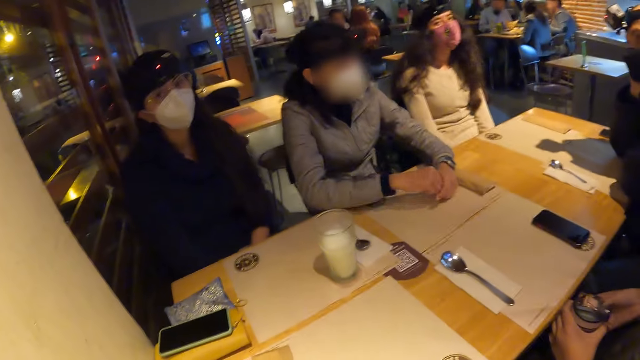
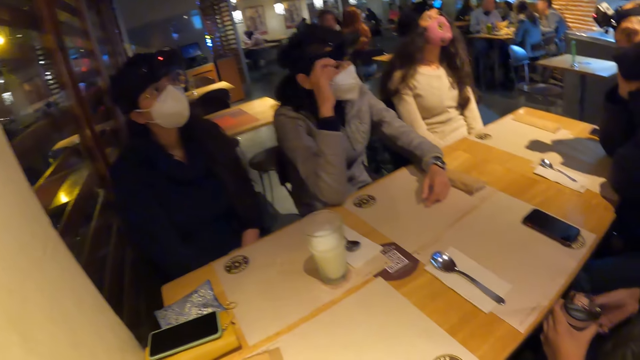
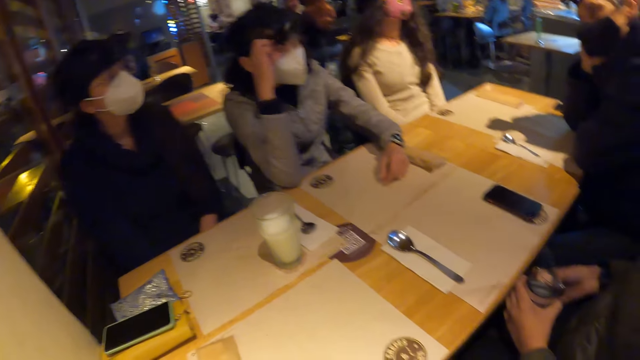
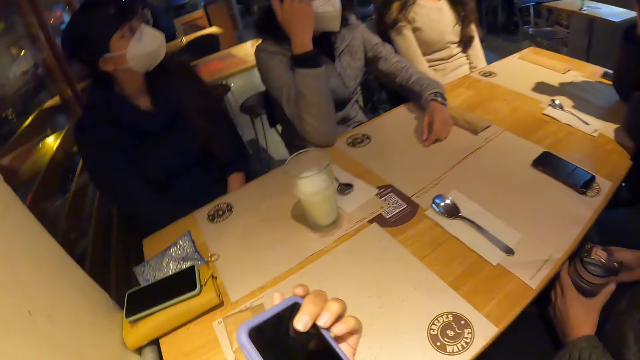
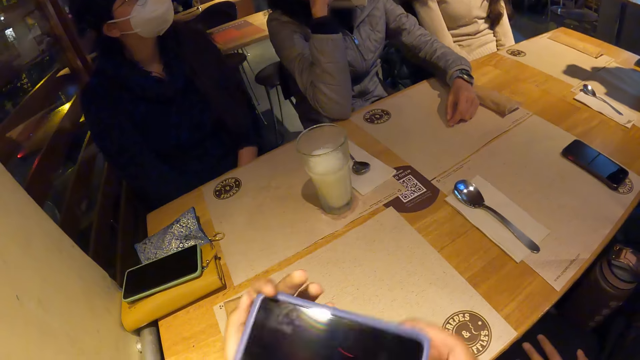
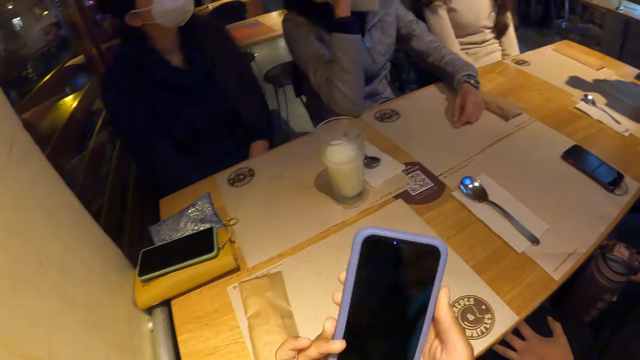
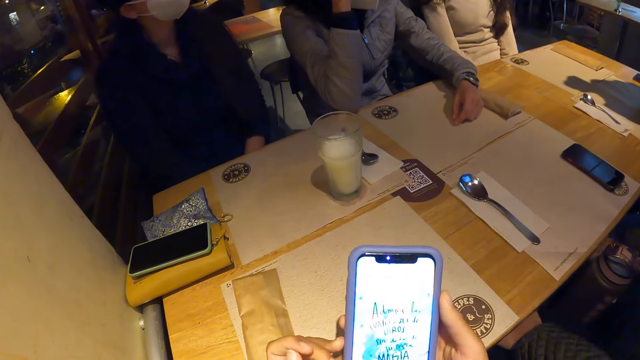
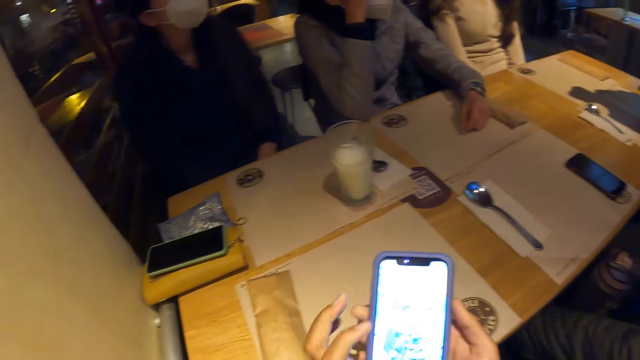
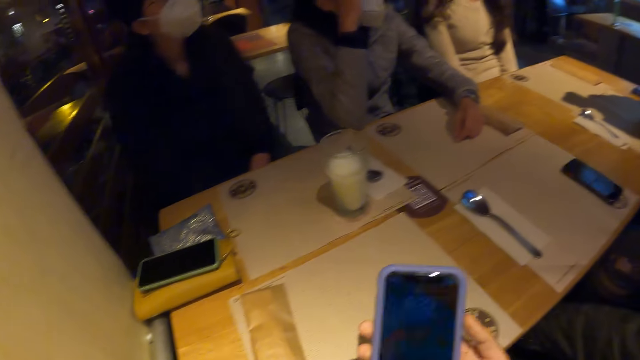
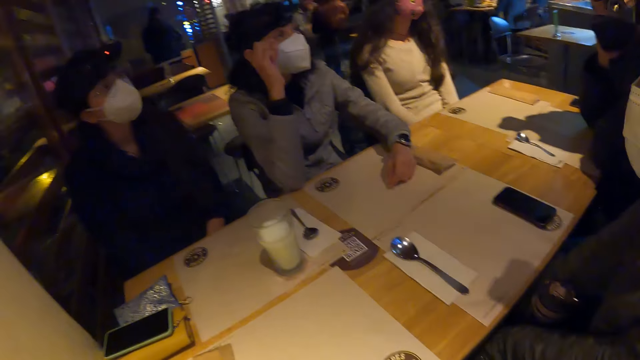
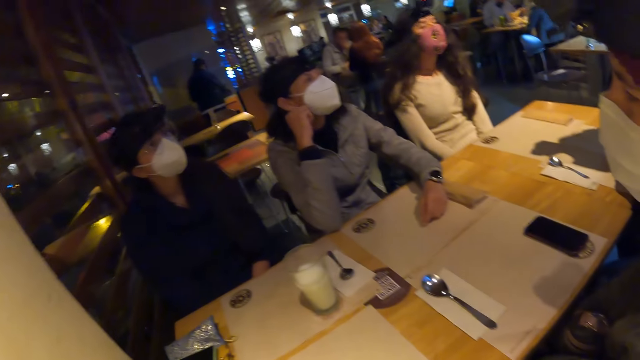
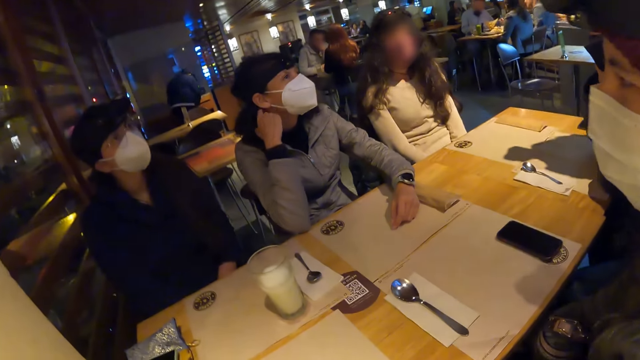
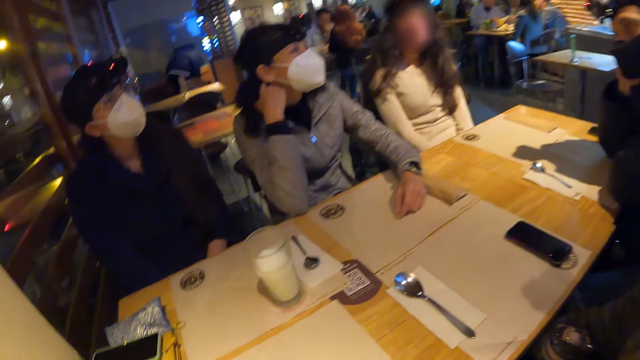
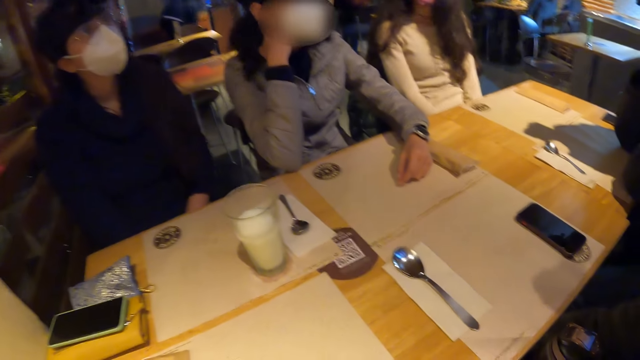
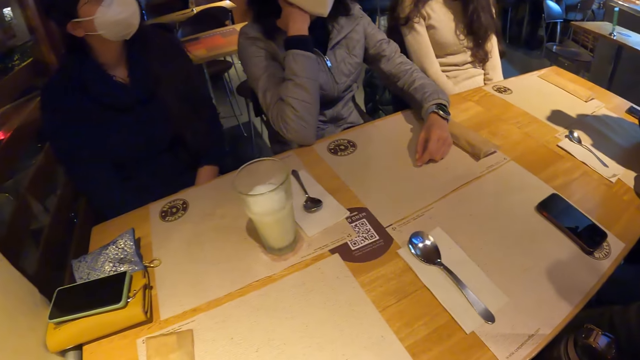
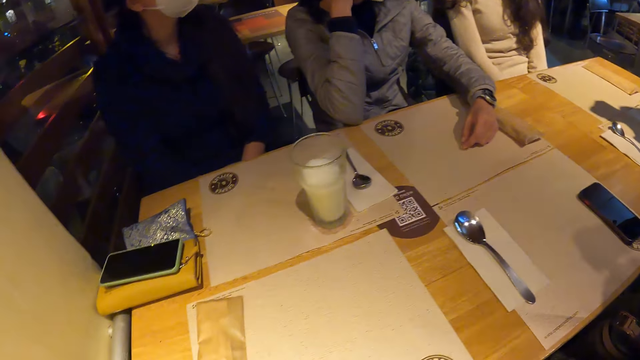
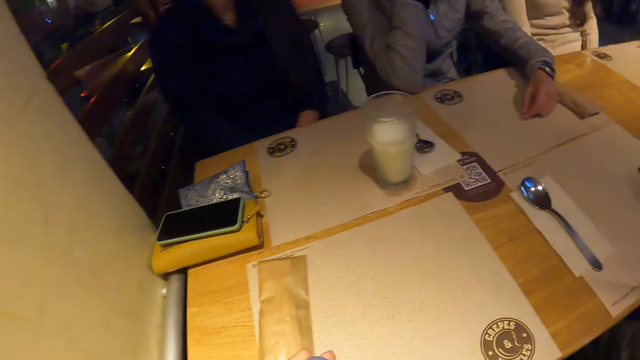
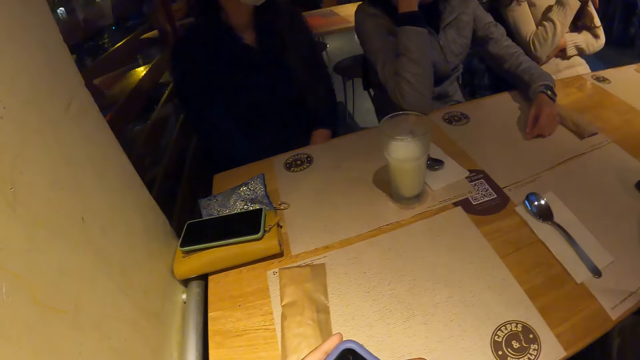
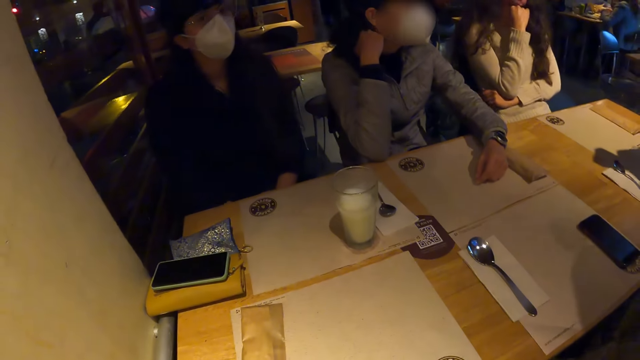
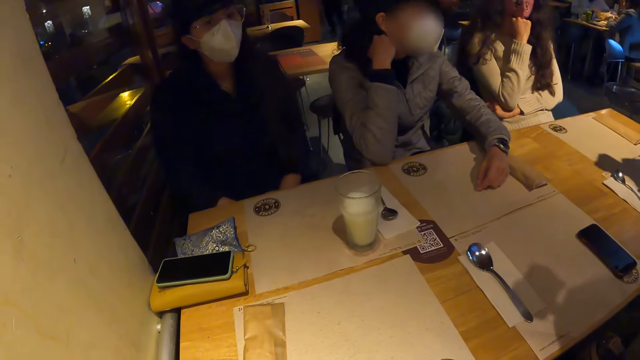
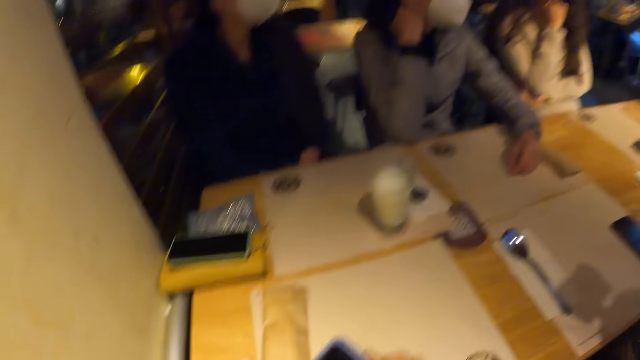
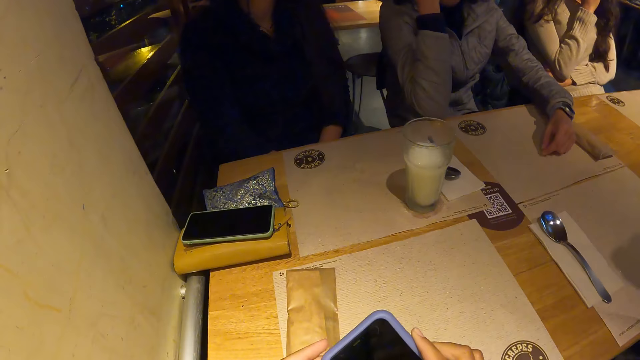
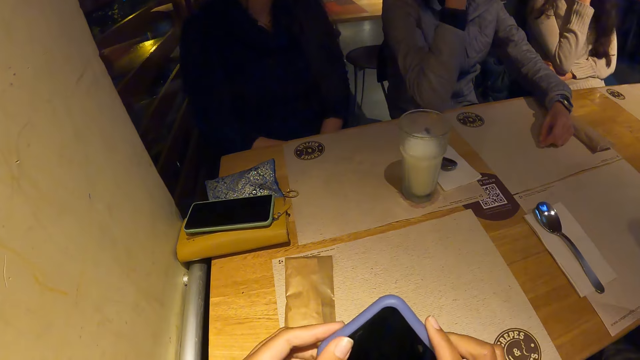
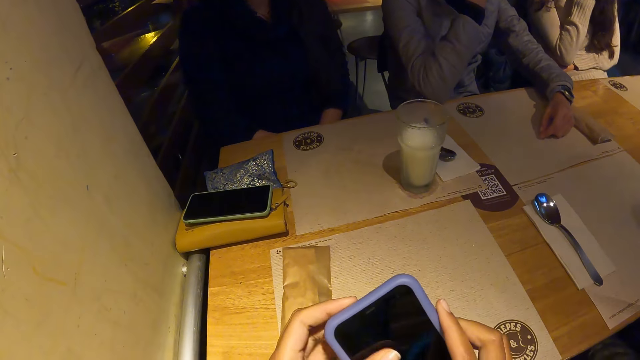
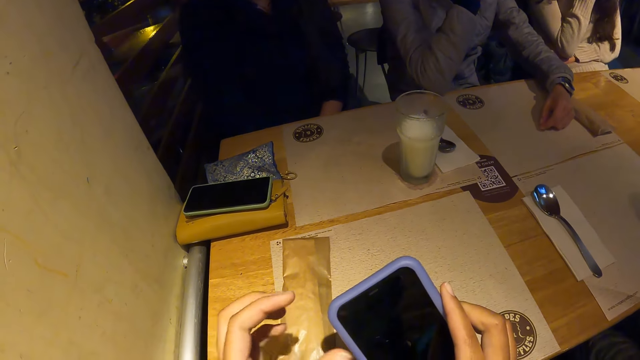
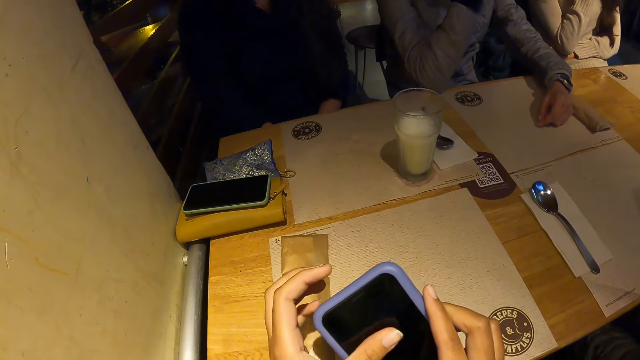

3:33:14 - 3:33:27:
The woman touches her head with her left hand. The camera wearer stares at his phone. He uses the phone. He looks around the restaurant. He stares at the table. He uses the phone.

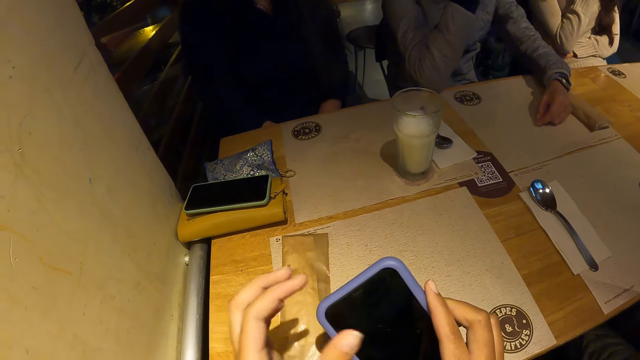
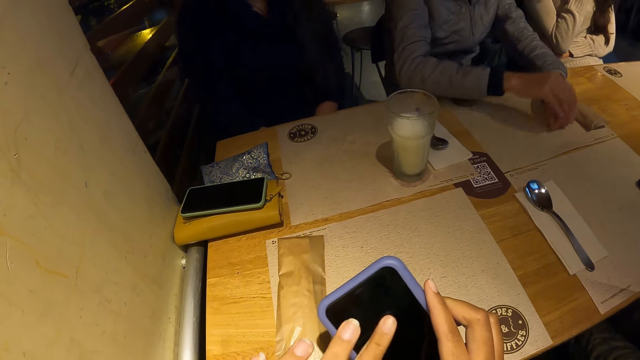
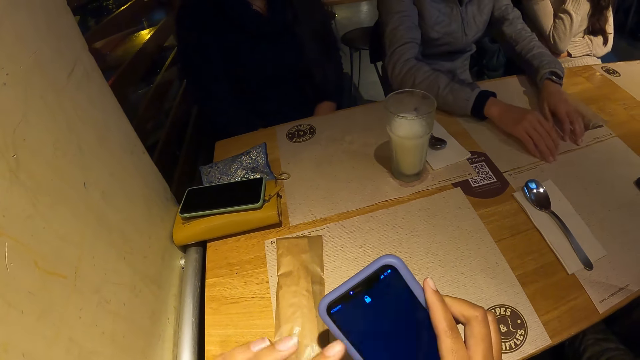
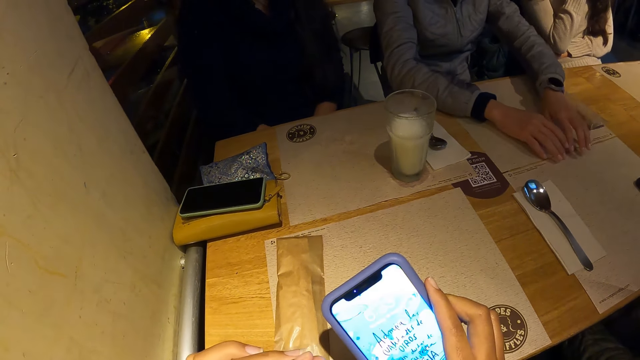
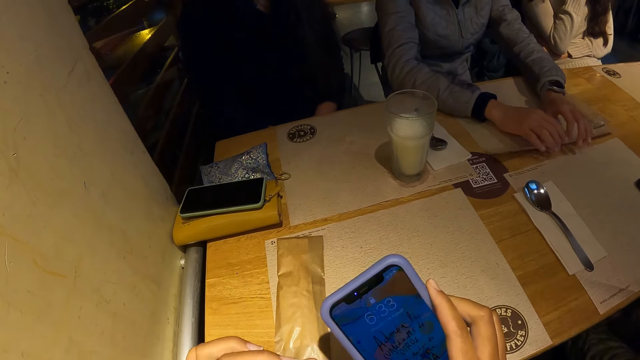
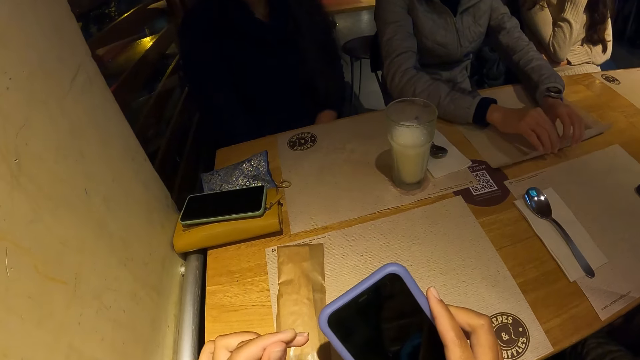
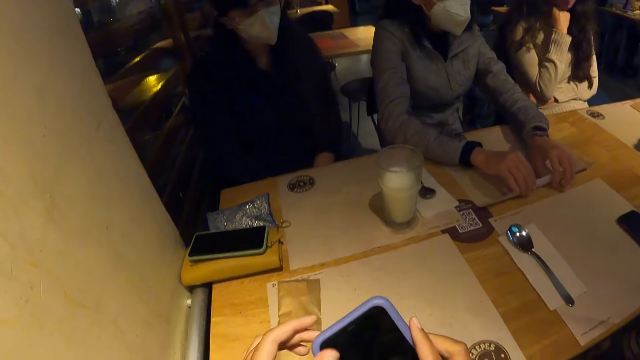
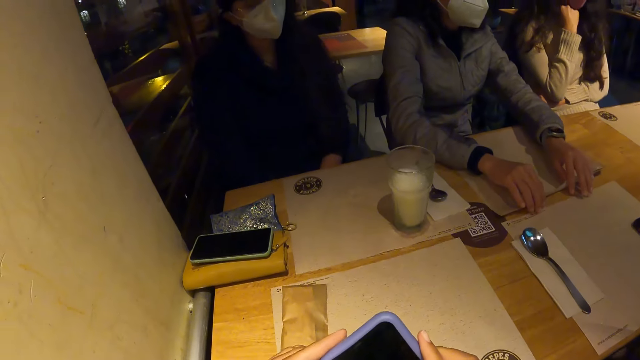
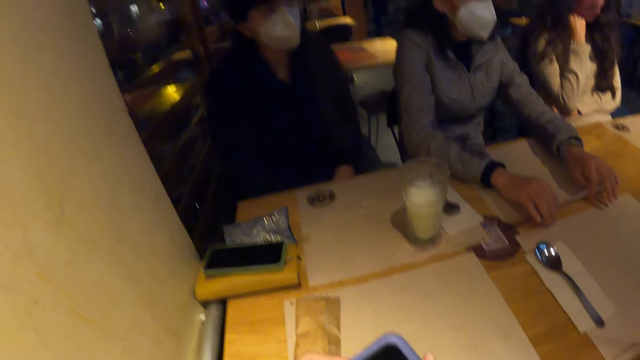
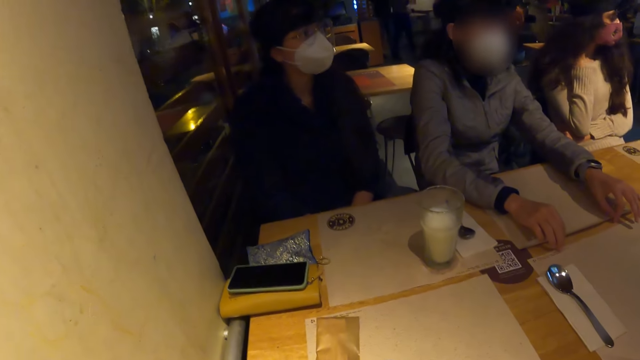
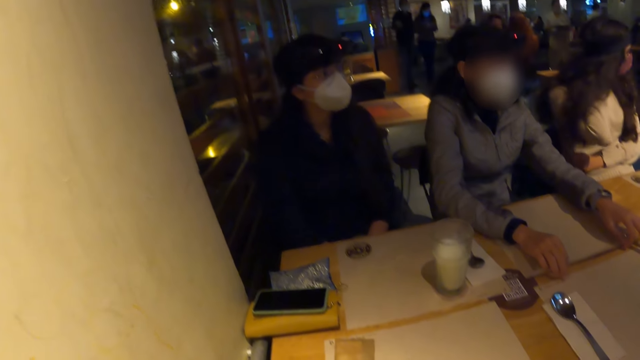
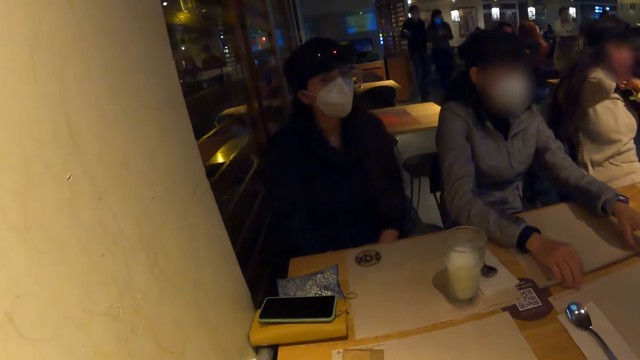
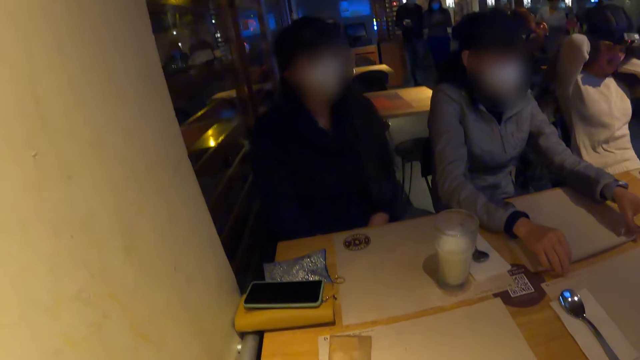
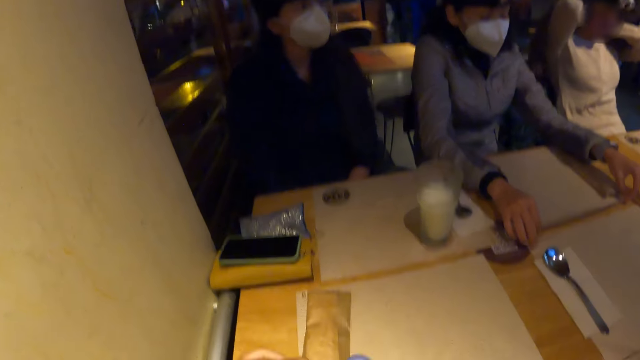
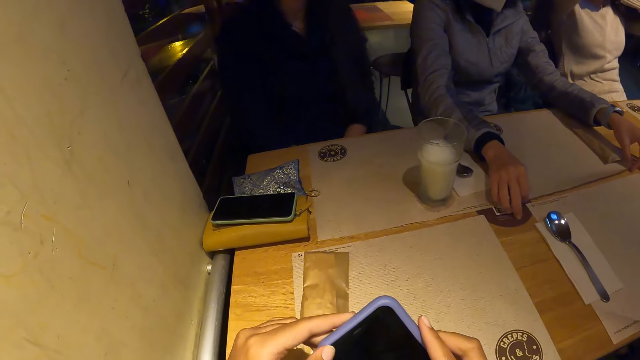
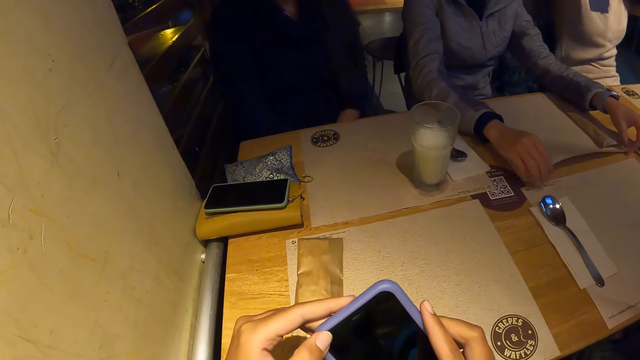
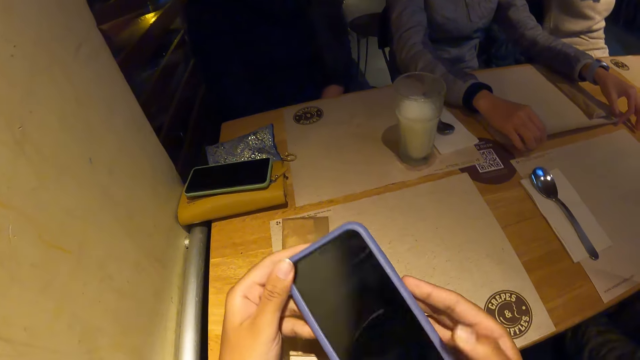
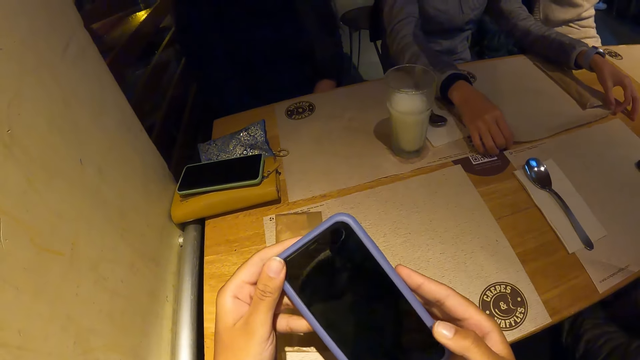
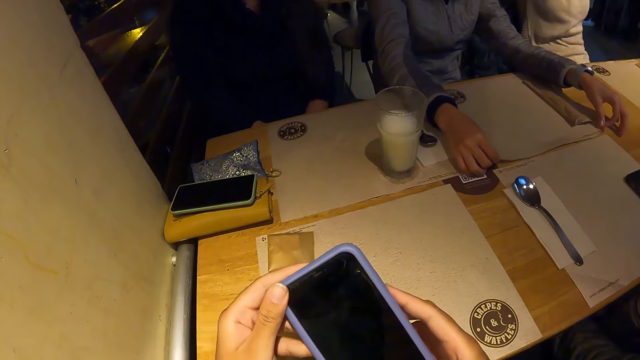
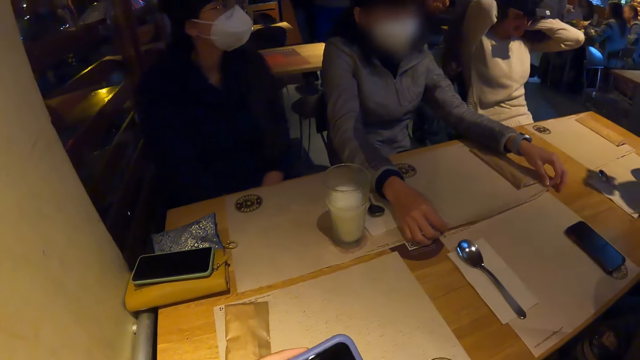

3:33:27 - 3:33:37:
The woman drops her right hand on the table. She touches the sheet of paper on the table with both hands. The camera wearer stares at the woman. They use the phone.
